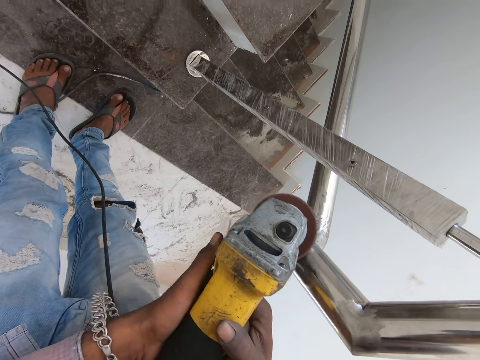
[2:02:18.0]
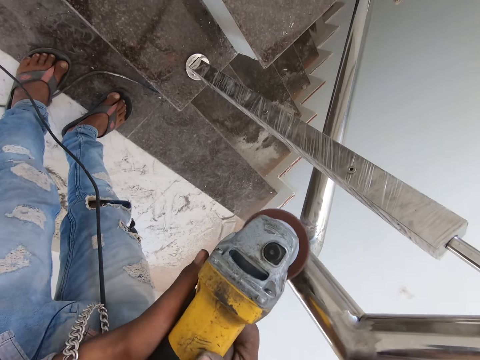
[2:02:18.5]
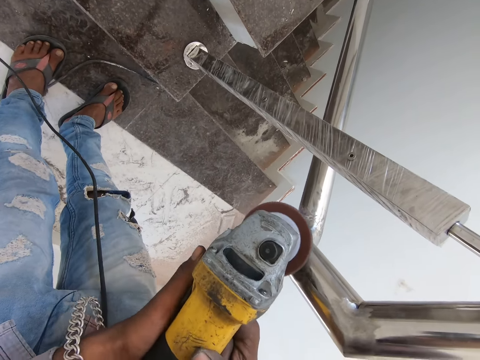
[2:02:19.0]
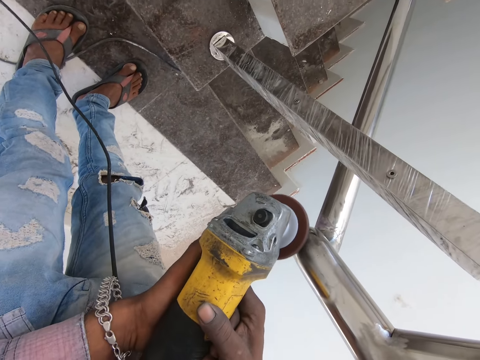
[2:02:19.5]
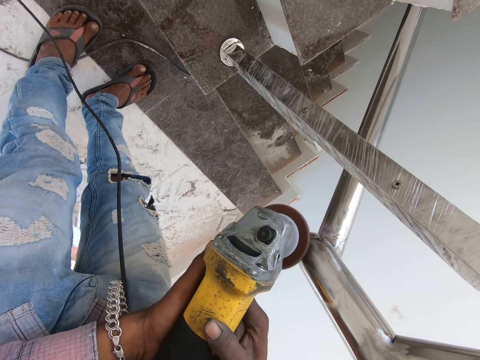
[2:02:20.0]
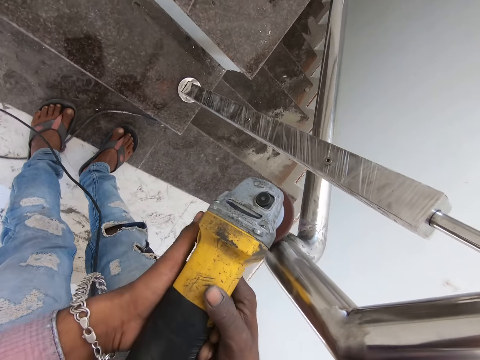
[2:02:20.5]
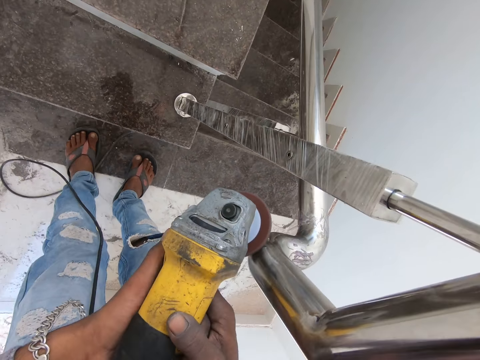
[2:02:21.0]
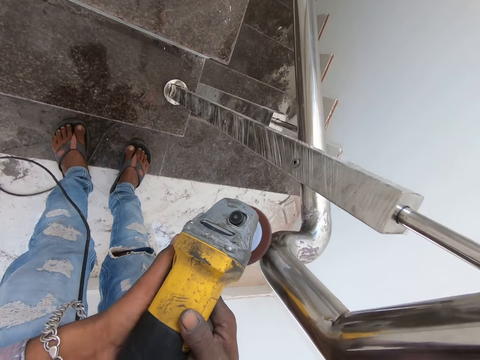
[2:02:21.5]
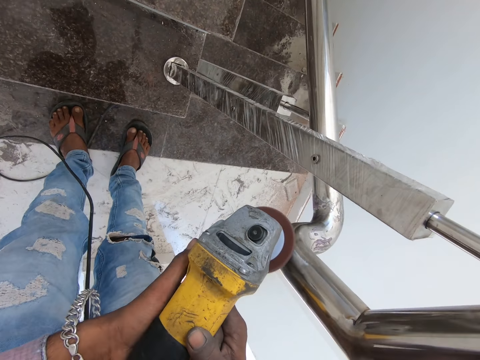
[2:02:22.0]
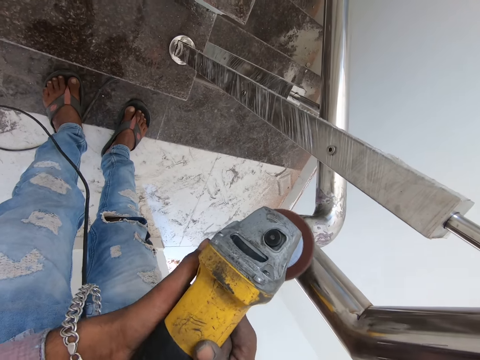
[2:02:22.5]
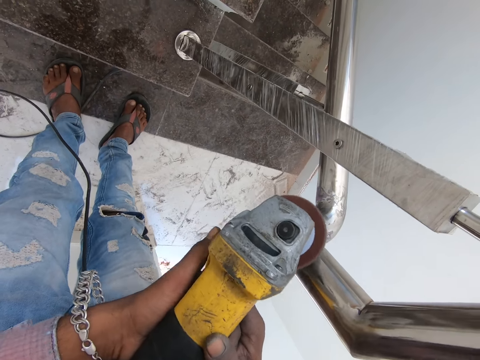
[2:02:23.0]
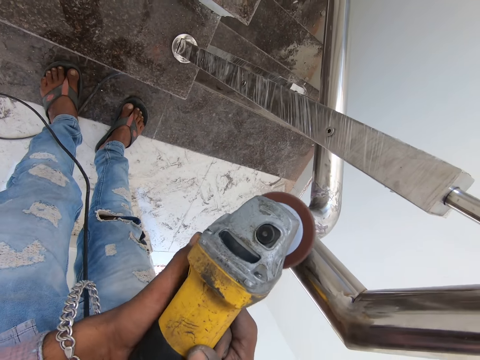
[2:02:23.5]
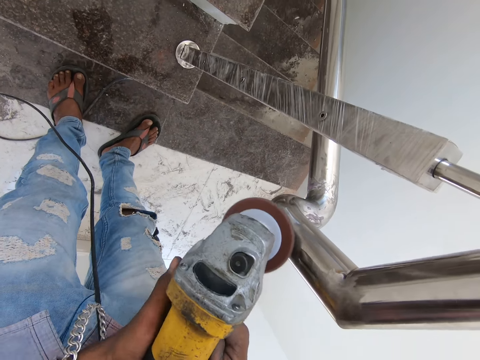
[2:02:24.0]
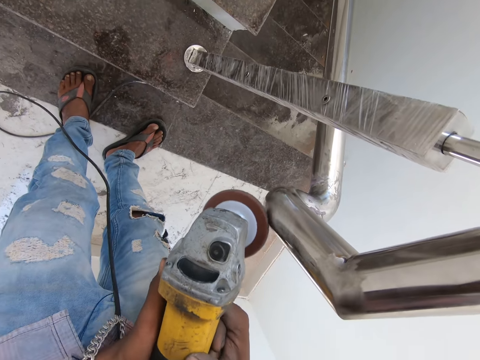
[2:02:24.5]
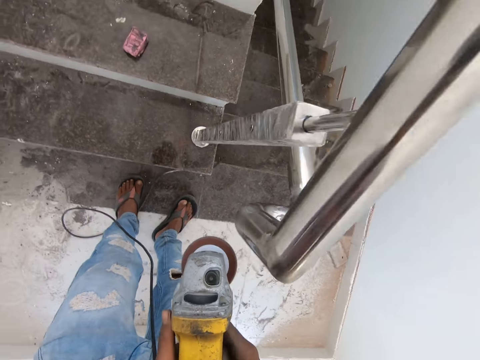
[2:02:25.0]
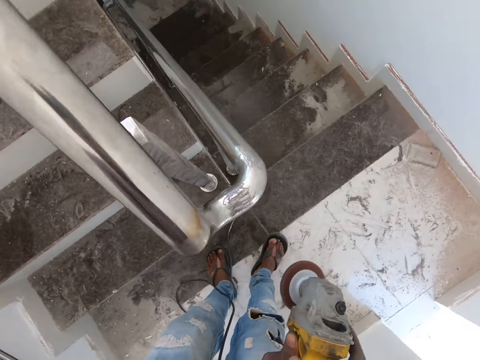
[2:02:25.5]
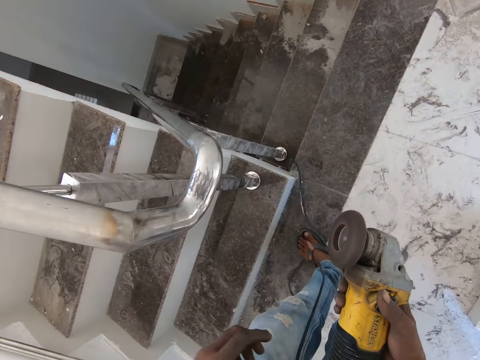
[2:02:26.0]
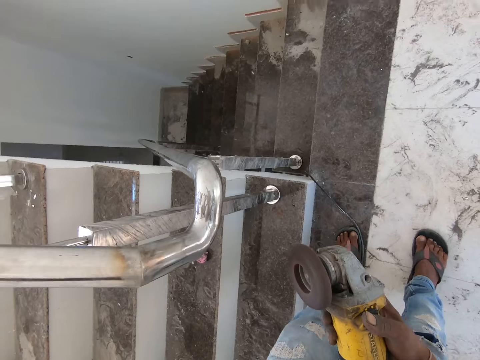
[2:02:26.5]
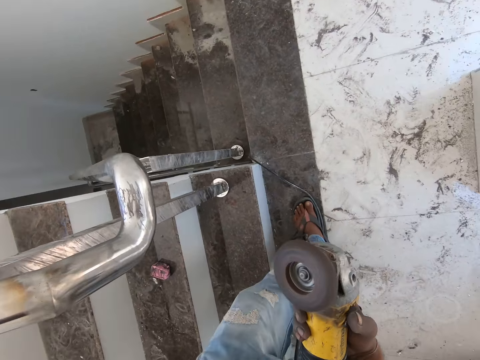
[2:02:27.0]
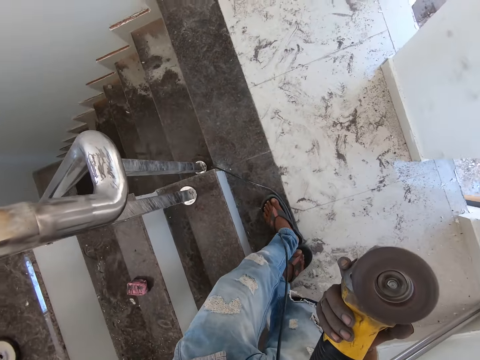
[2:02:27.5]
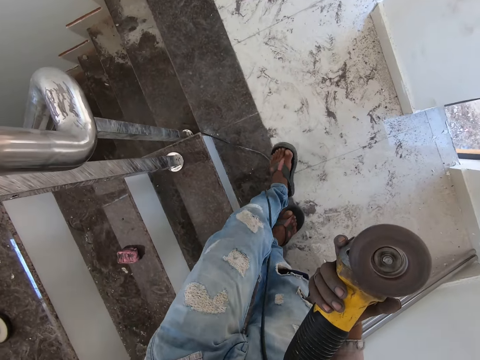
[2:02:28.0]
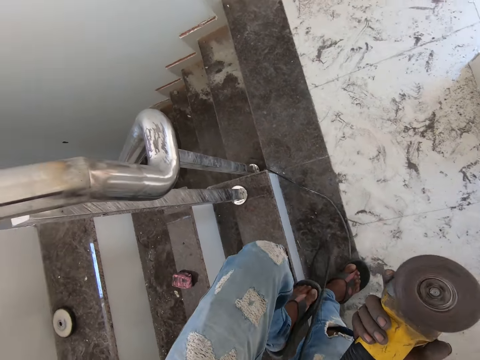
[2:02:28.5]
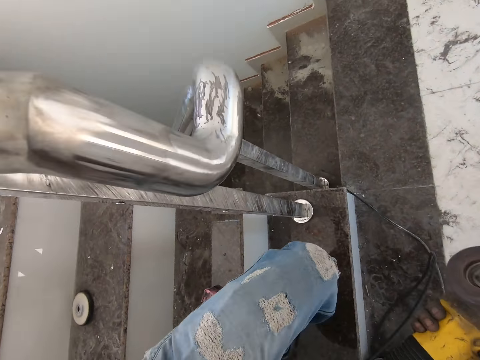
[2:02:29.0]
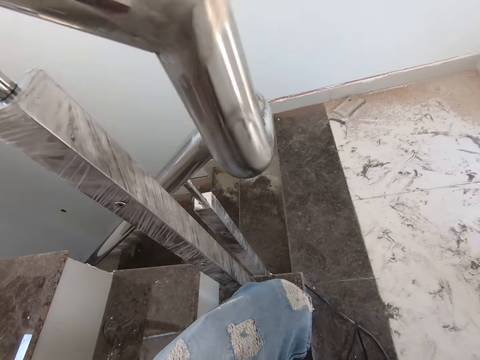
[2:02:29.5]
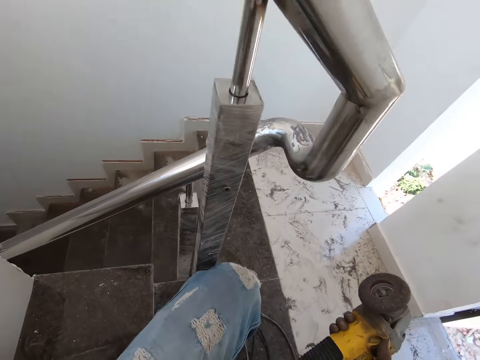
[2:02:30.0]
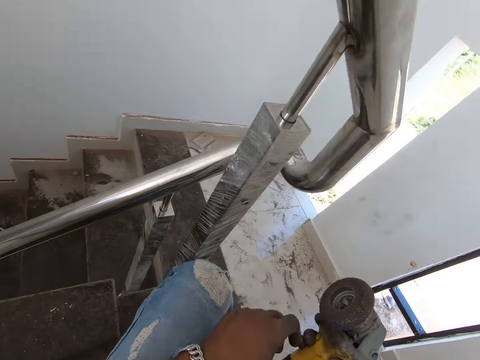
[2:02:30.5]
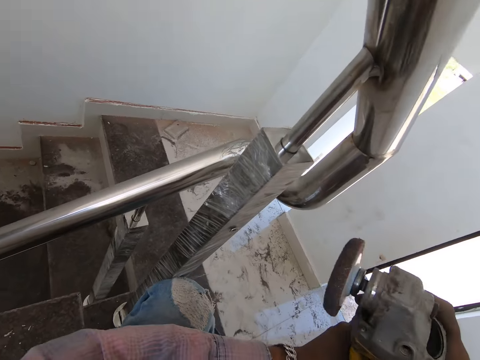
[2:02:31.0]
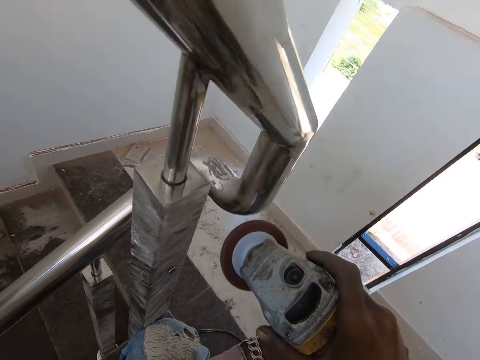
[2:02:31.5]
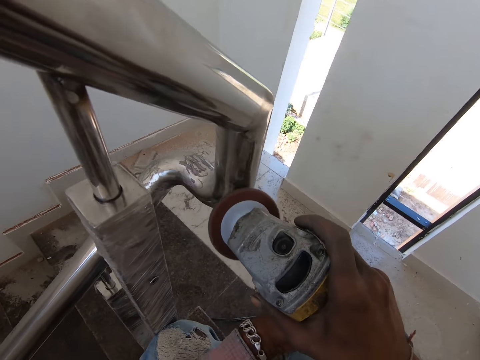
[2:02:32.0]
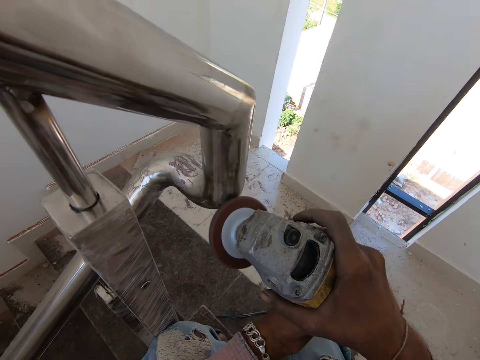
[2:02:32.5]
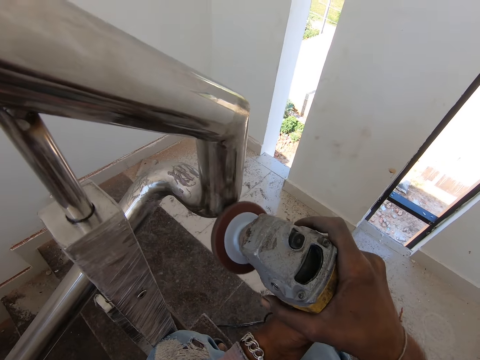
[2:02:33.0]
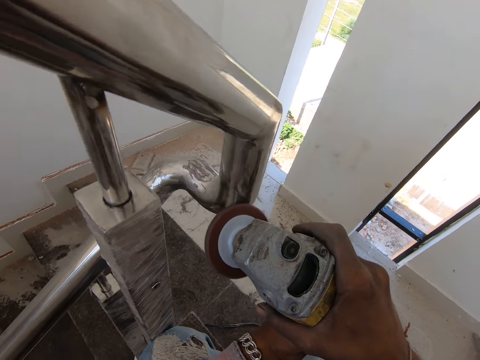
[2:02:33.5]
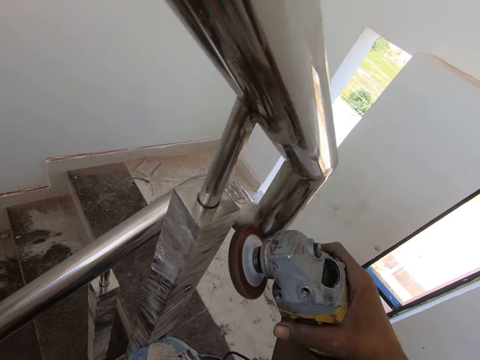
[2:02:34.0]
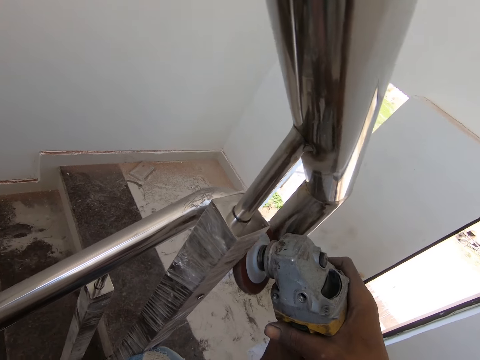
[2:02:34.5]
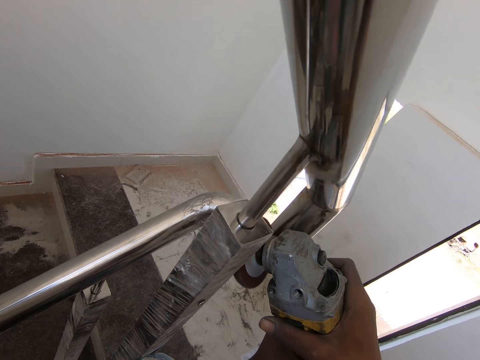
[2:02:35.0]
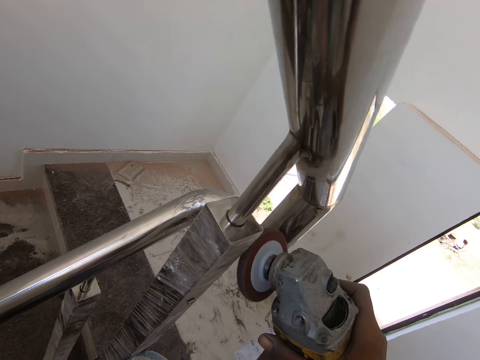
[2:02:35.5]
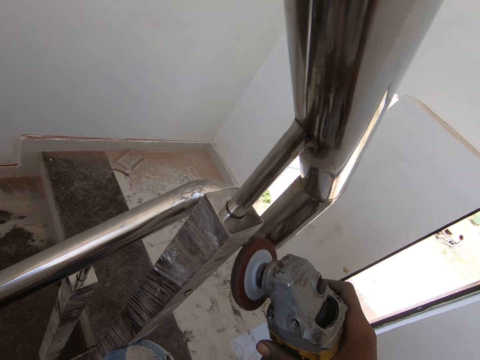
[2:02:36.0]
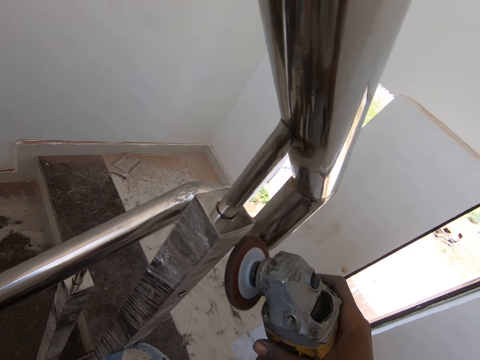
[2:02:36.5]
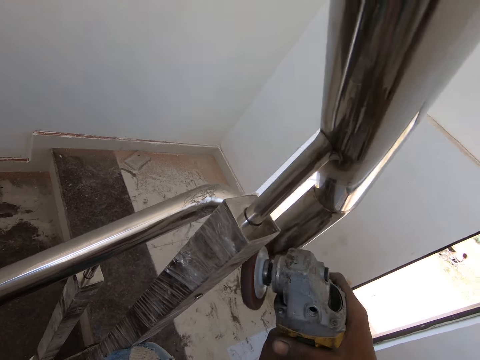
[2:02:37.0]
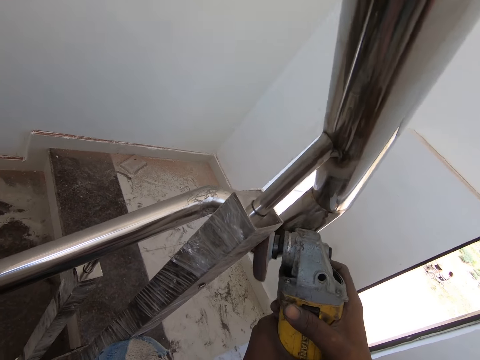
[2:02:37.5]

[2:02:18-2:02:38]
The camera wearer removes the angle grinder from the steel. They hold the steel with the left hand. They ascend the stairs with the left leg. They turn off the angle grinder. They squat by the stair rail. They hold the angle grinder with both hands. They polish the steel using the angle grinder.

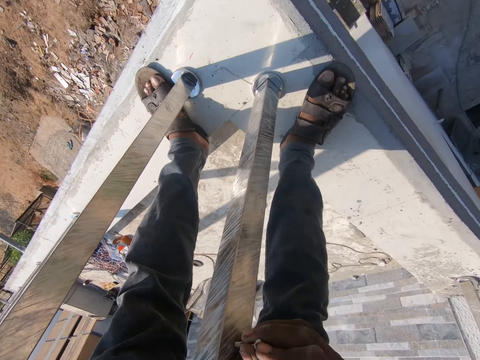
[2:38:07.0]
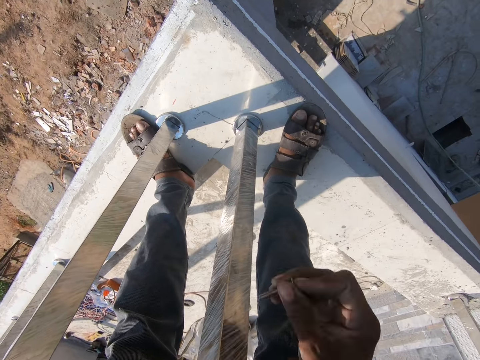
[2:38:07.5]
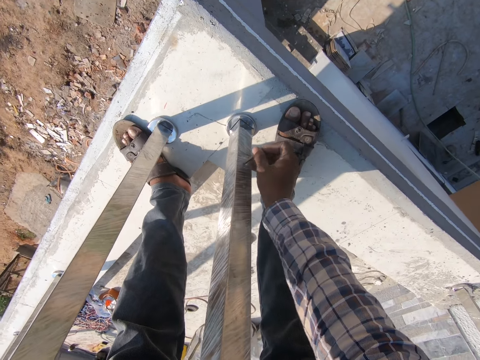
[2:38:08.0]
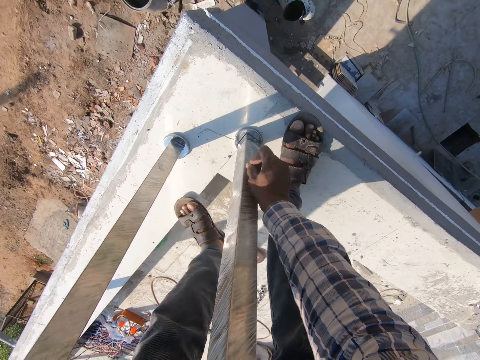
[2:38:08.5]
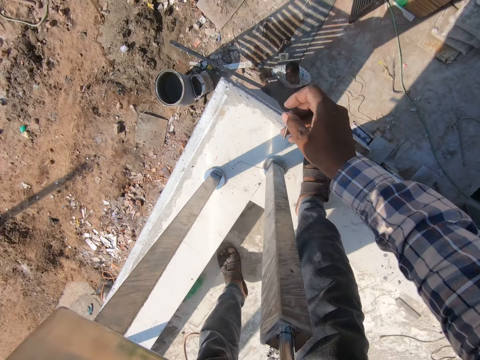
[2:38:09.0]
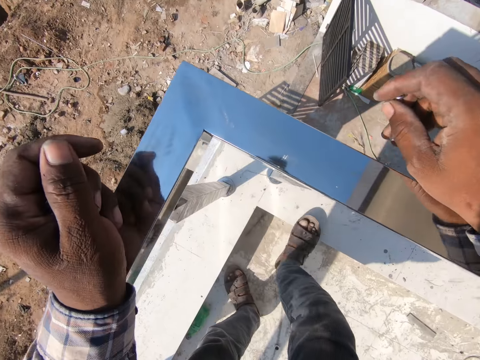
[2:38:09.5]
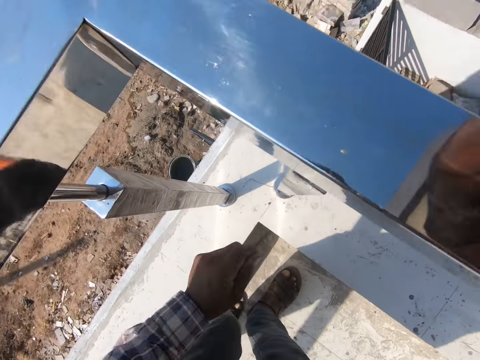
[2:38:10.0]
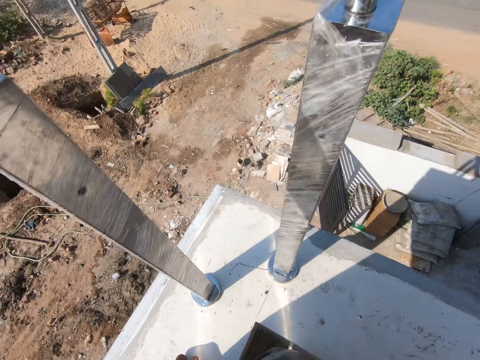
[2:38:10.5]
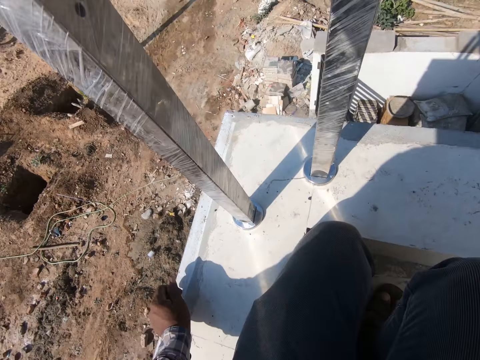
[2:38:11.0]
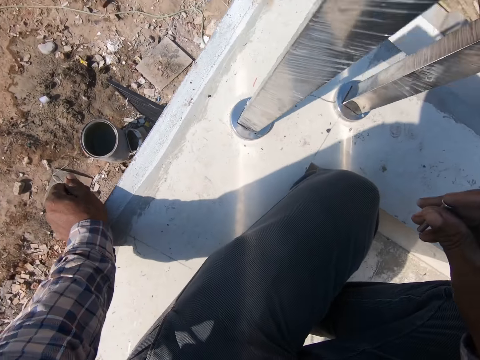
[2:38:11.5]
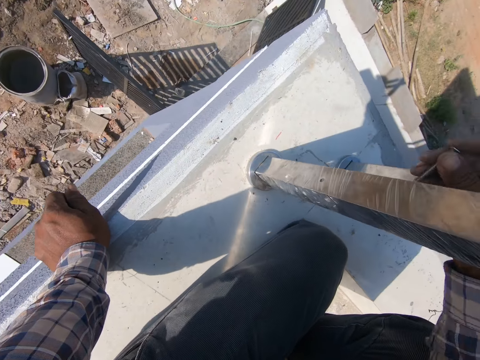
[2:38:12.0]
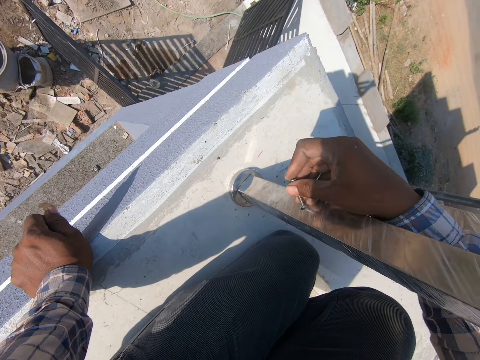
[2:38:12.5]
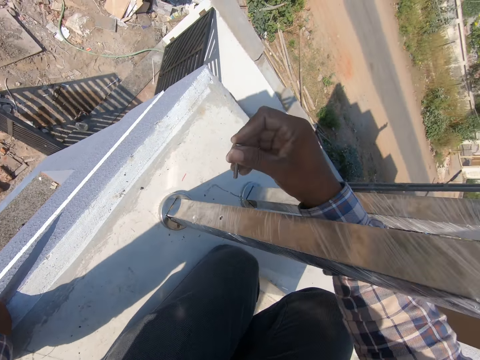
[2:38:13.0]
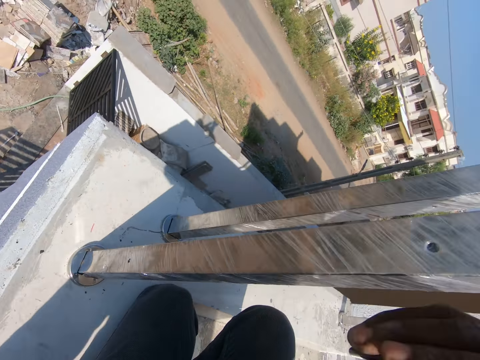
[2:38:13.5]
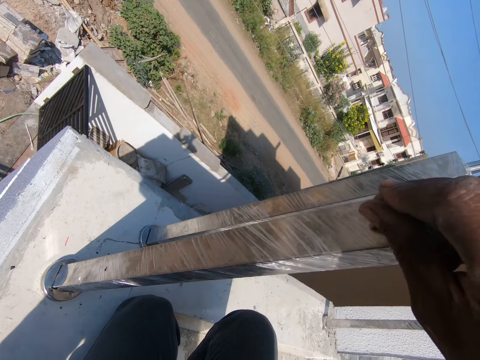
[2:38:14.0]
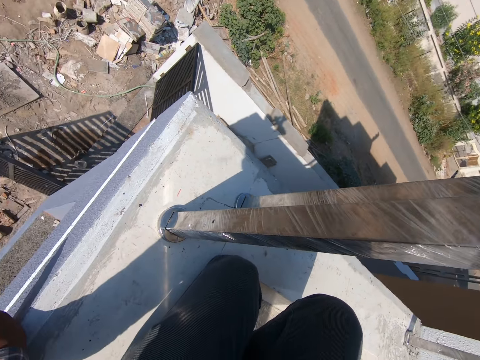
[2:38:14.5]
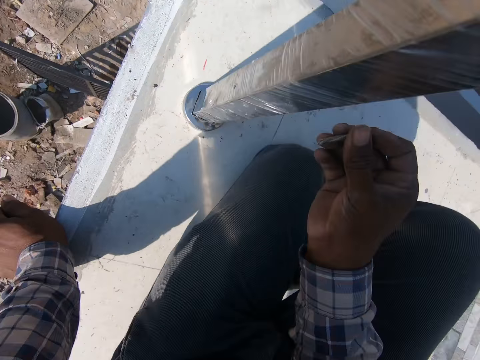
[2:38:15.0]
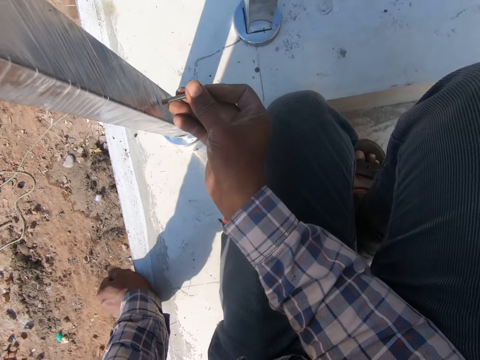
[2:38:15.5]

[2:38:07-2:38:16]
The camera wearer pricks the bolt inside the holes in the metal rail. They bend down. They open the gypsum perimeter nylon with a screw.
